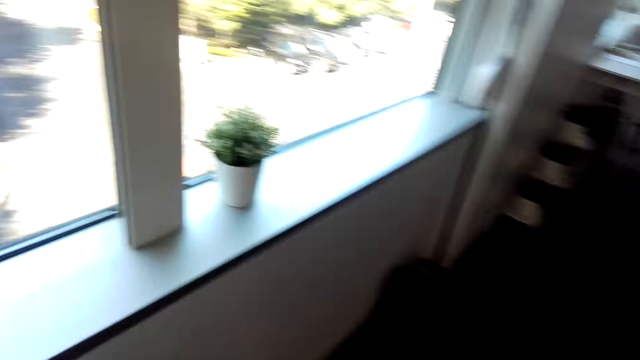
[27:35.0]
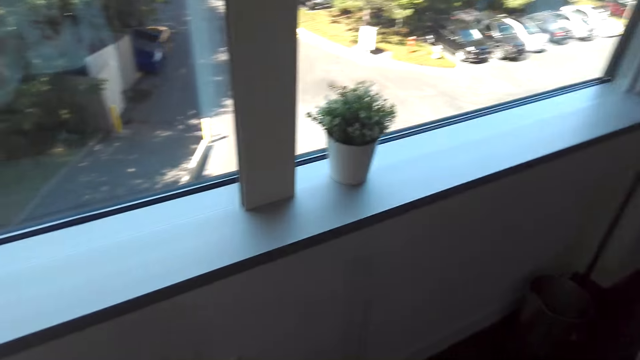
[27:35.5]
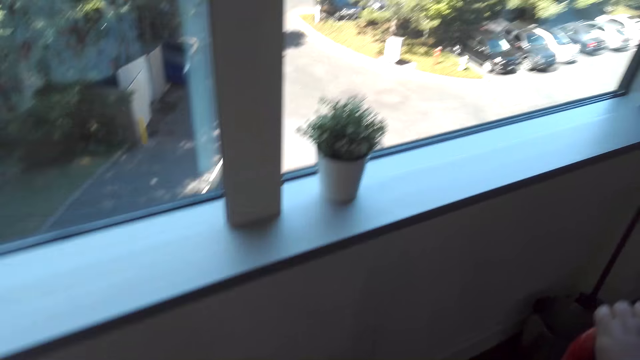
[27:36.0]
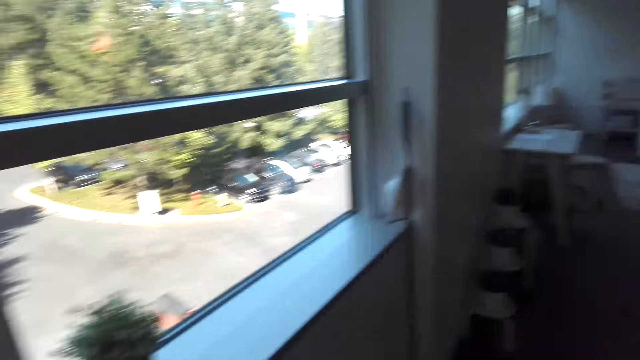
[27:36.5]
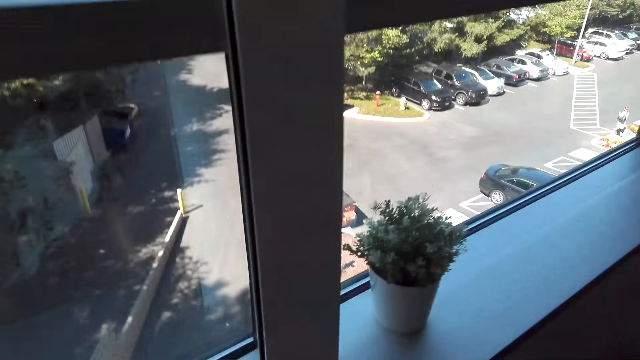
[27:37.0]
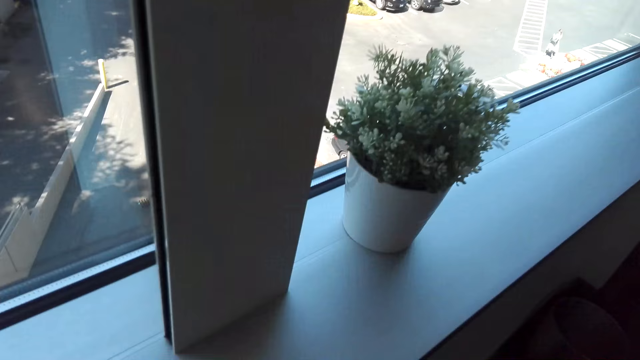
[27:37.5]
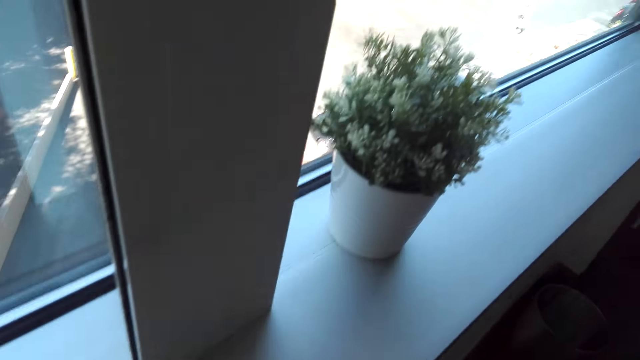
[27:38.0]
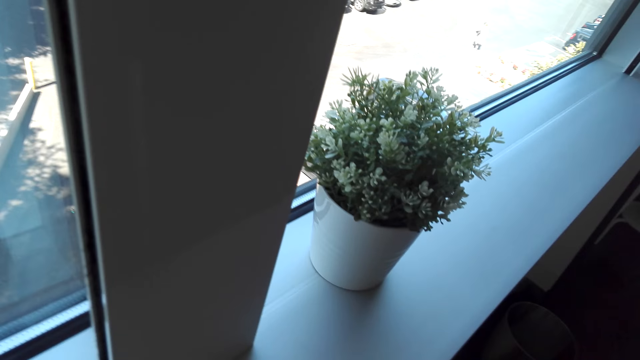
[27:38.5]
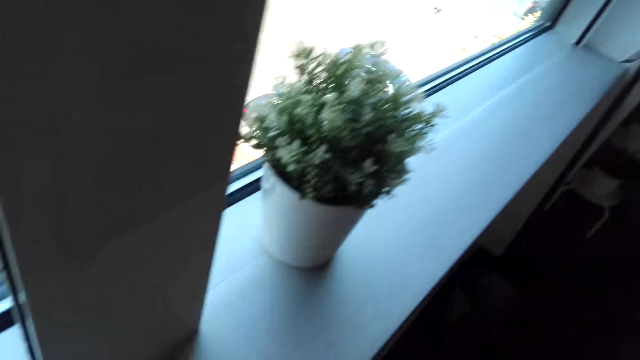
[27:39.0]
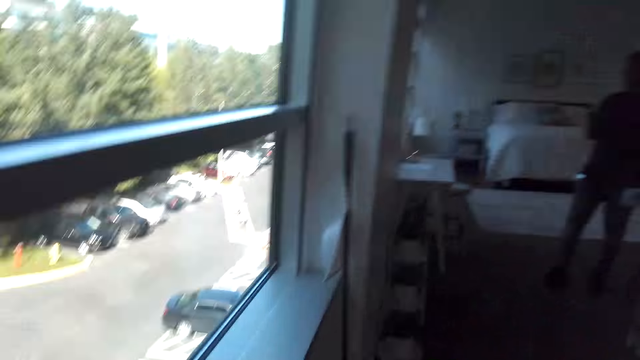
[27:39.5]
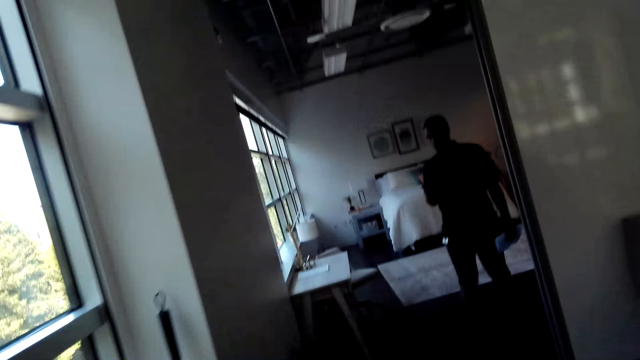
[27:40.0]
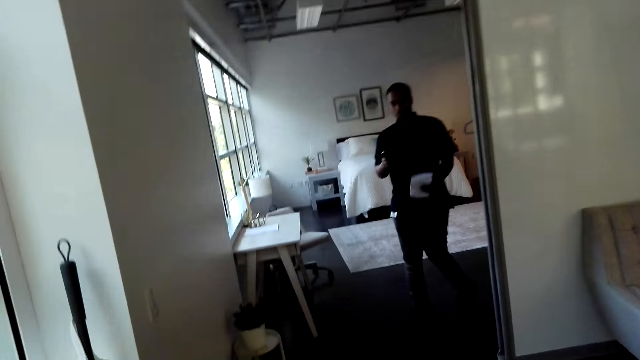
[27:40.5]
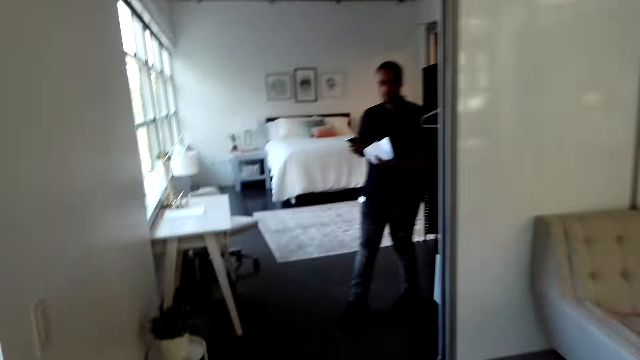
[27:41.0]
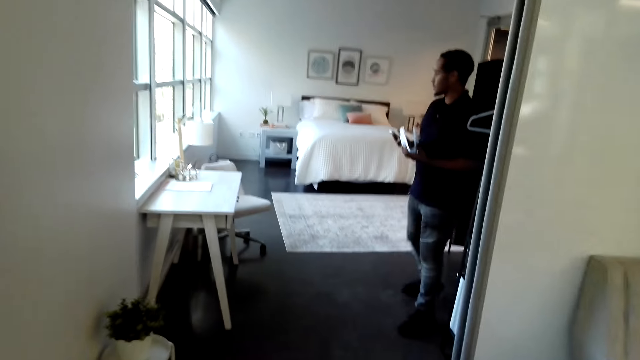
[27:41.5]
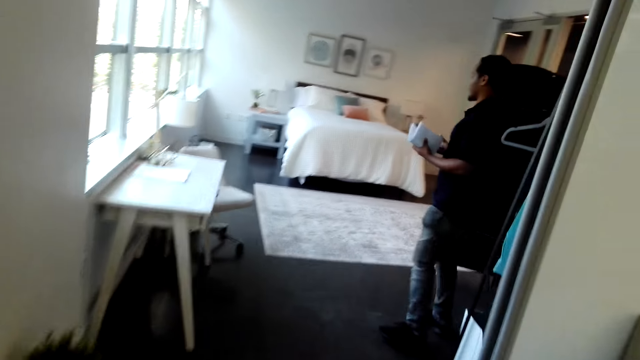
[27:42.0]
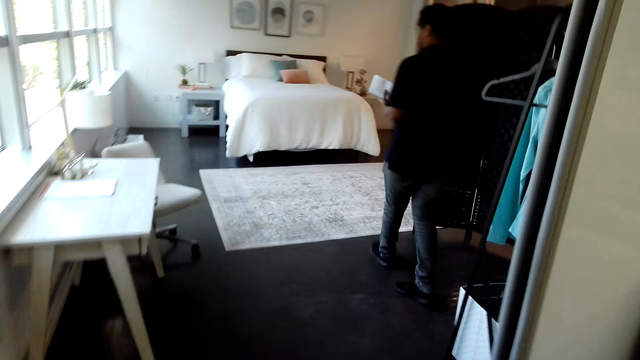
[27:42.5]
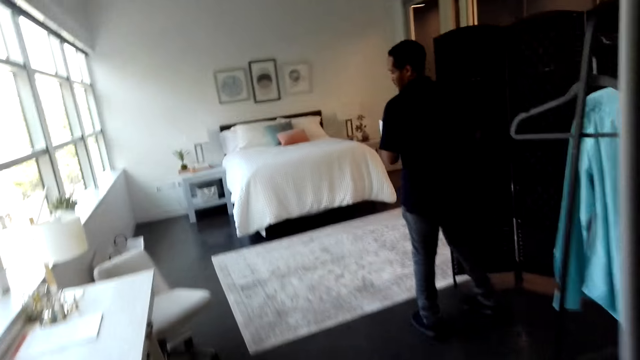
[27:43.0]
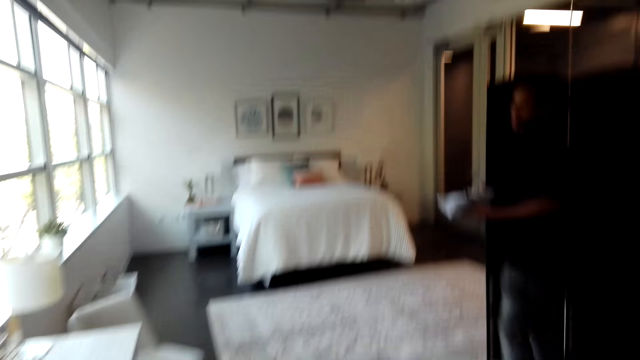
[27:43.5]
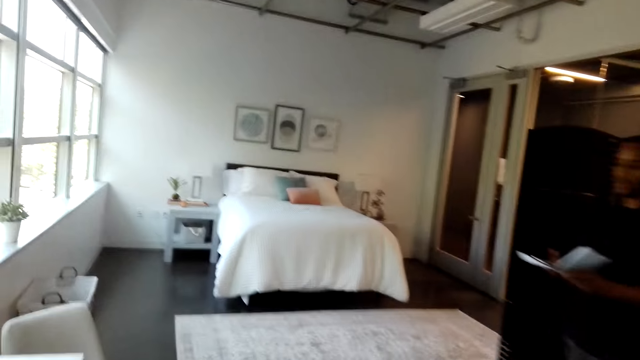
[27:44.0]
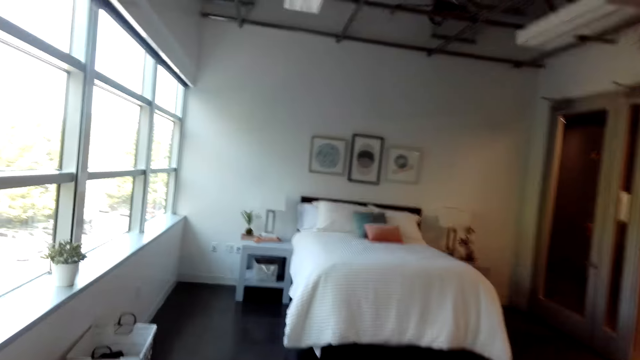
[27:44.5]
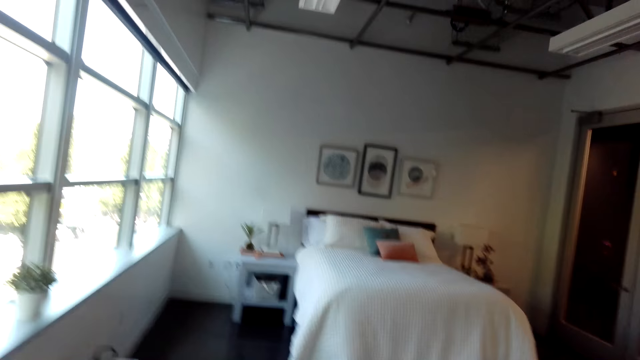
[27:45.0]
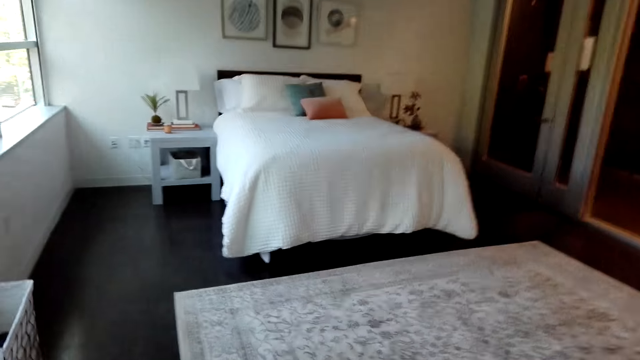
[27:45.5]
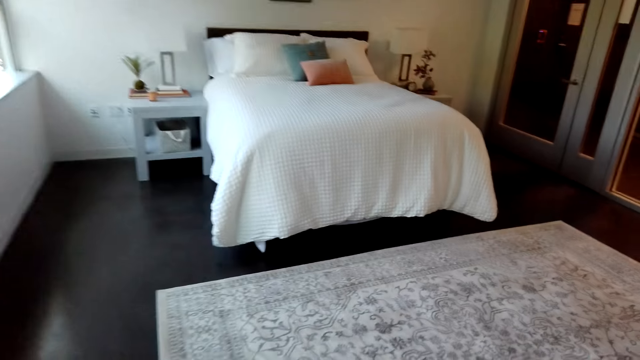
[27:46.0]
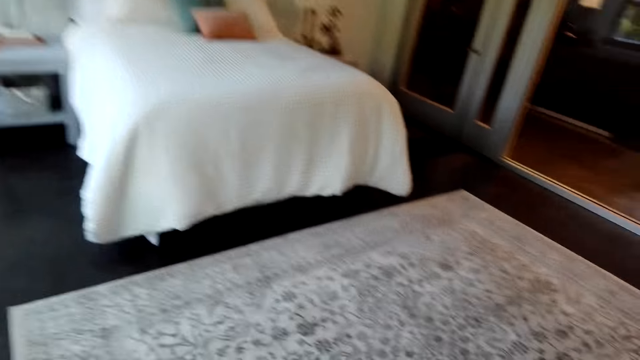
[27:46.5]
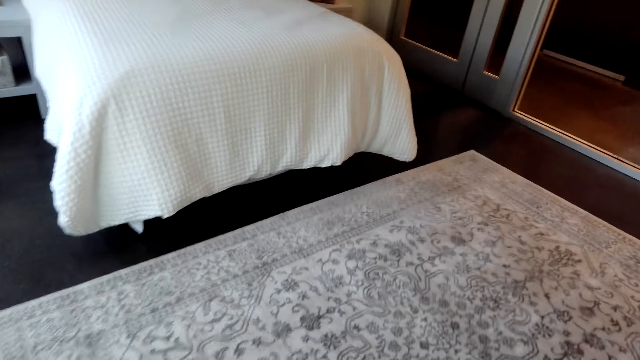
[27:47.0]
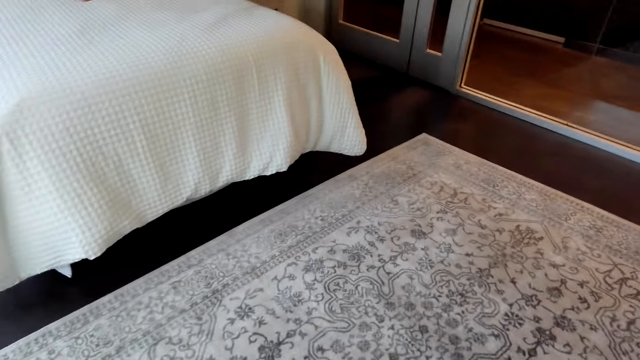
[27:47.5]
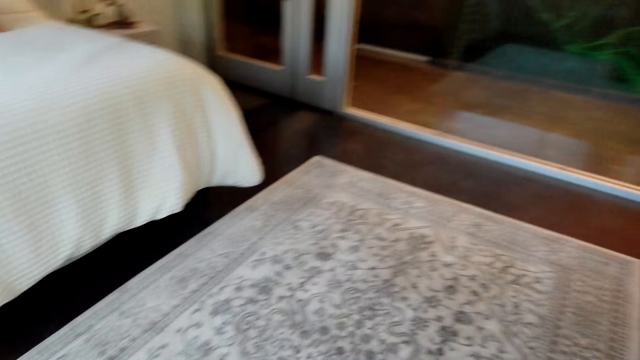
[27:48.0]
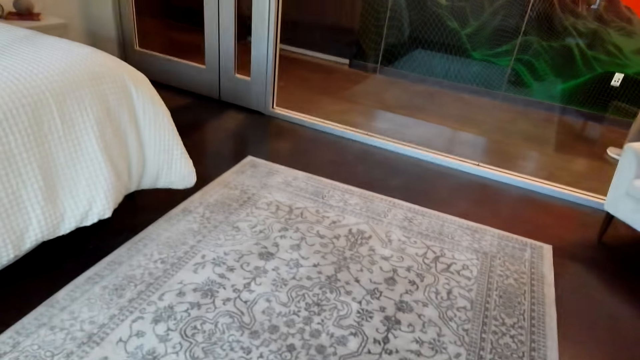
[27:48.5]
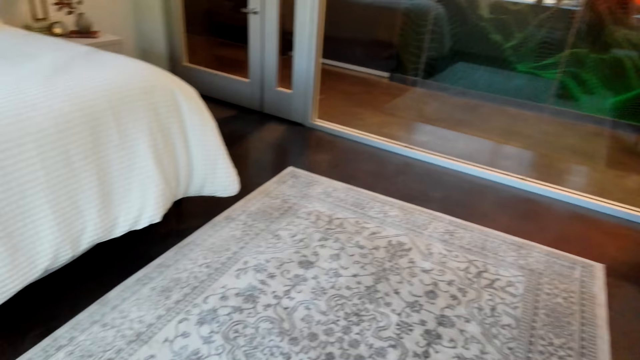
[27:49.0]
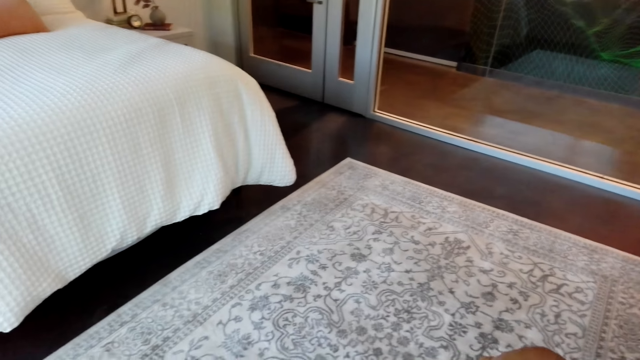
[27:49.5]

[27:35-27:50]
The camera wearer stares at the window. A man walks around the room. The camera wearer walks around the bedroom.

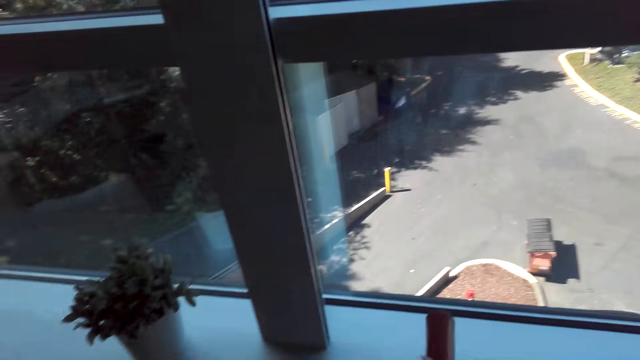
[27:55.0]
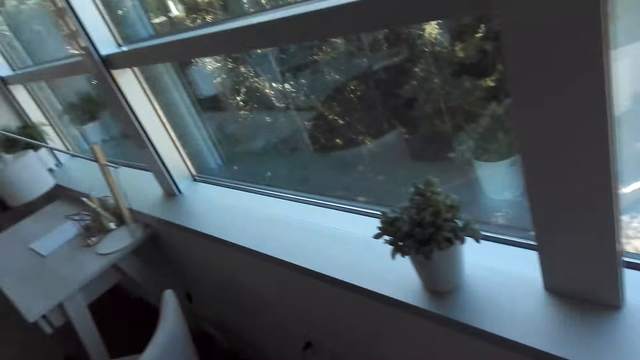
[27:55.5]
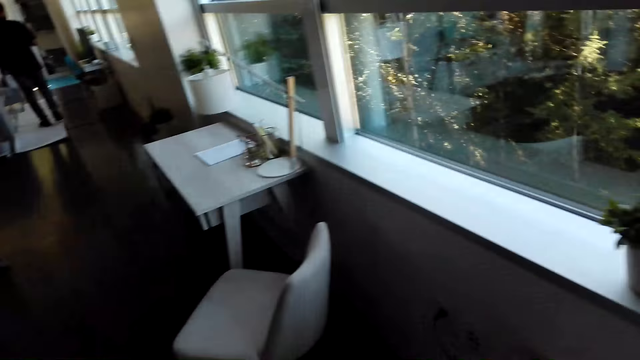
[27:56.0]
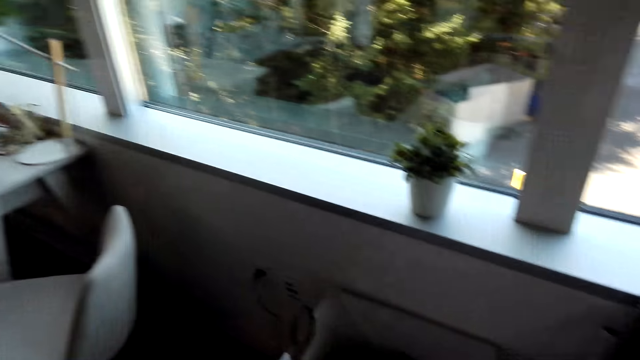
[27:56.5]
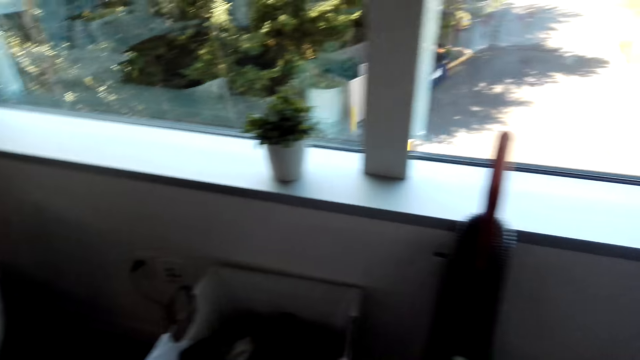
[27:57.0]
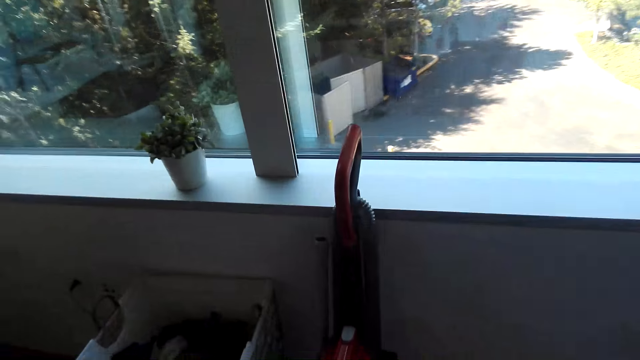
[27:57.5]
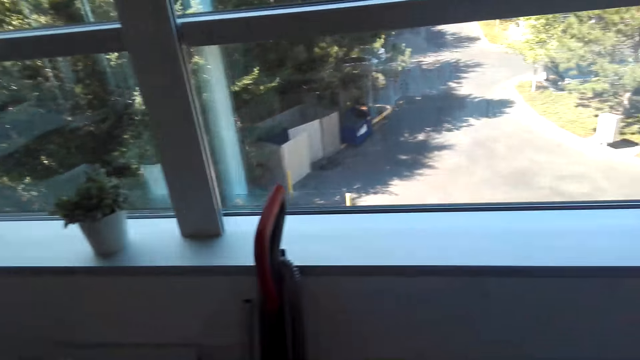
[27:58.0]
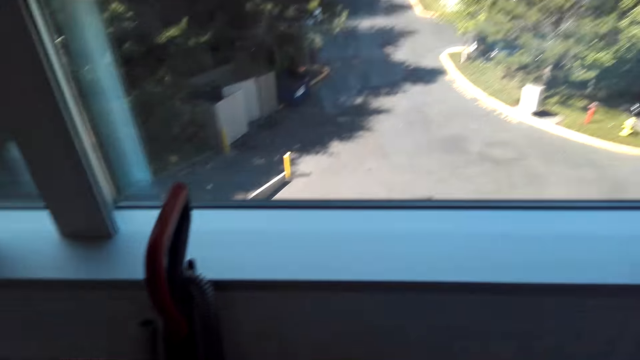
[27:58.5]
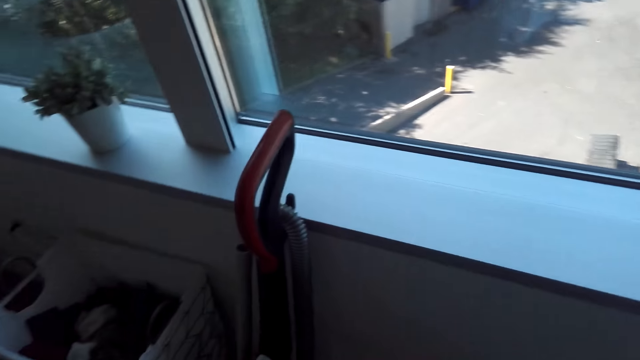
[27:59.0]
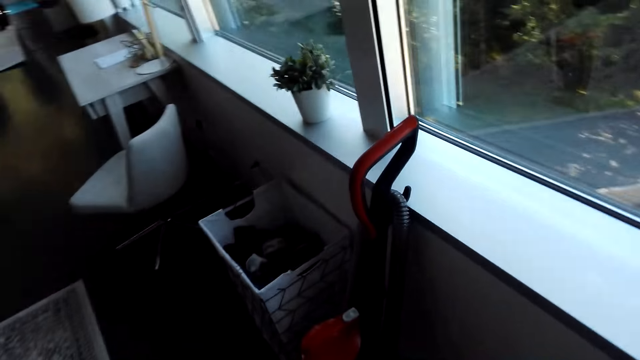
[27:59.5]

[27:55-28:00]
The camera wearer puts a vacuum cleaner against the wall.
